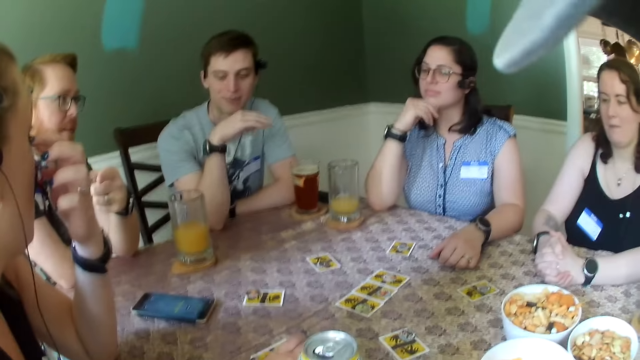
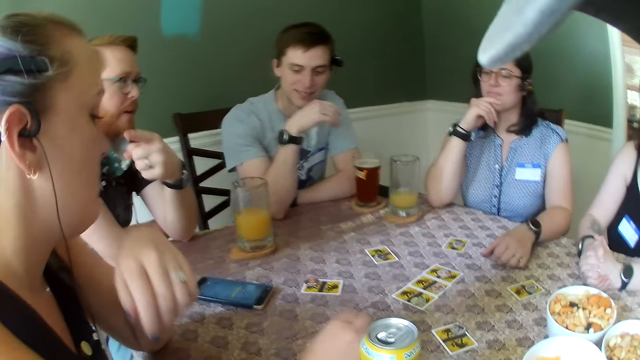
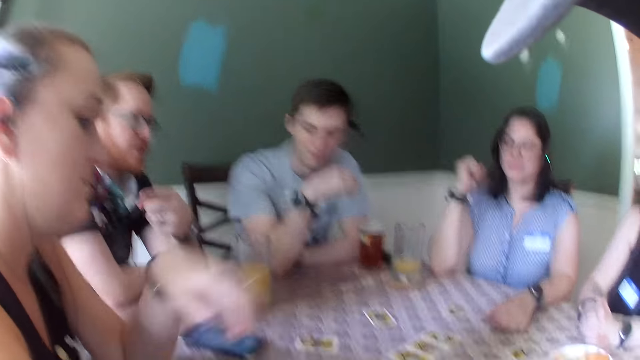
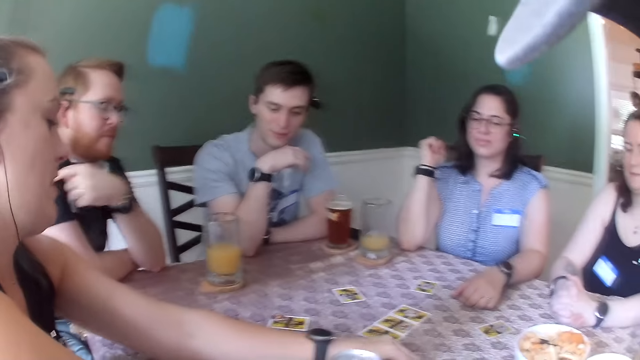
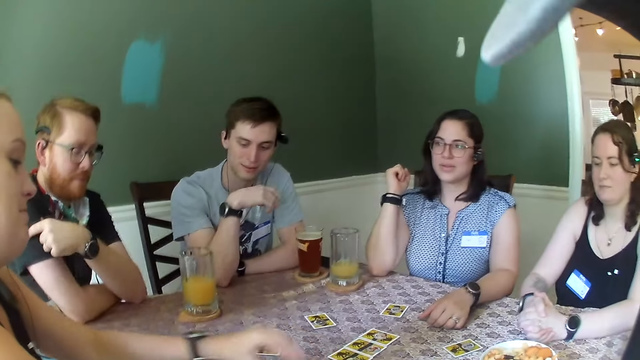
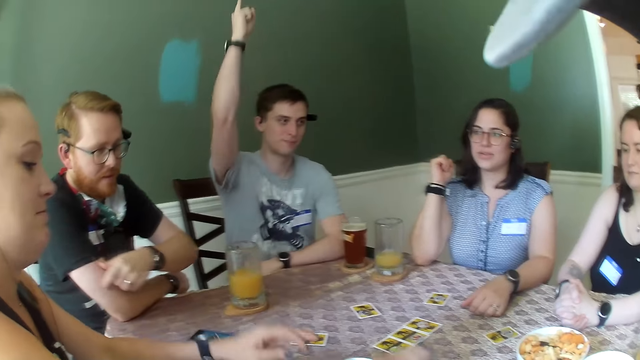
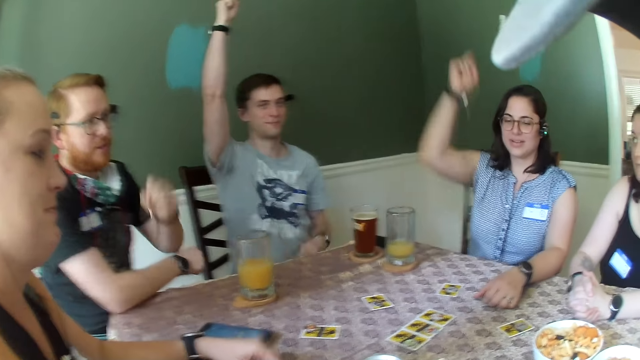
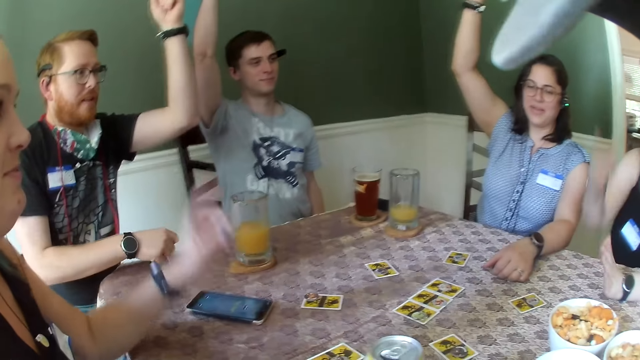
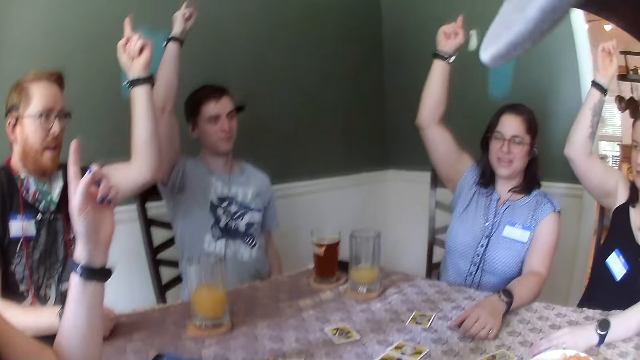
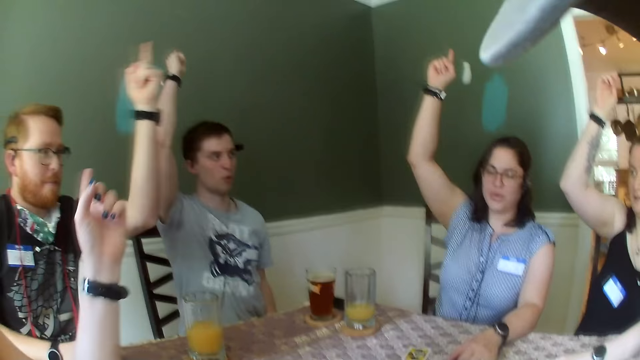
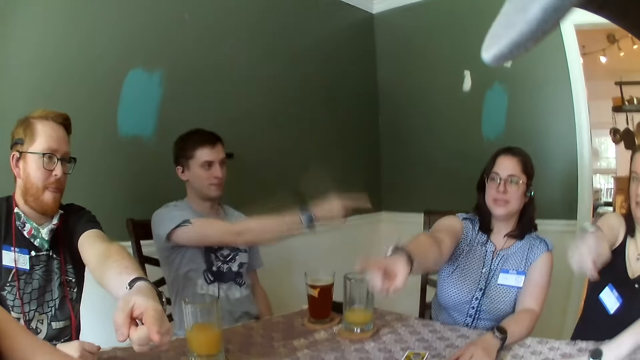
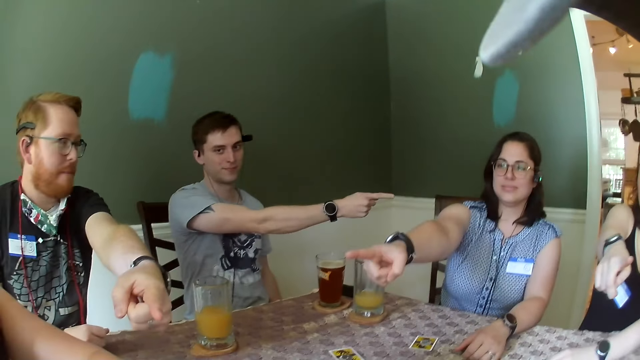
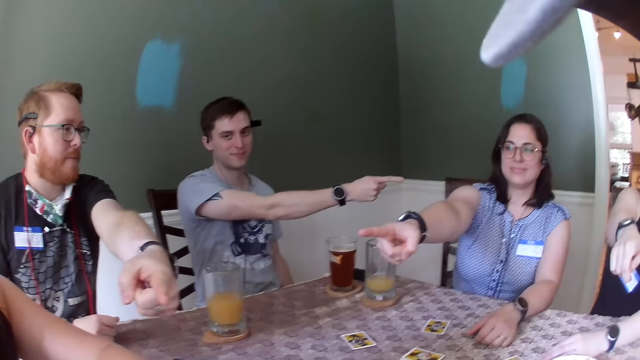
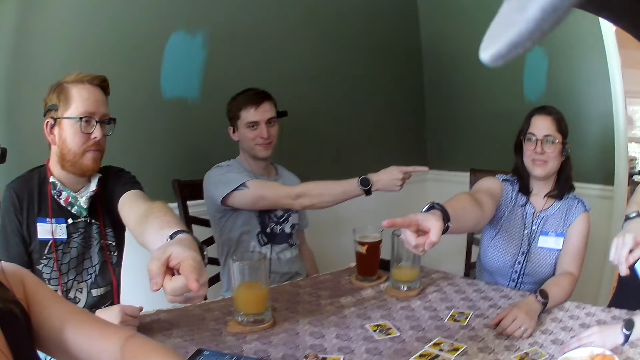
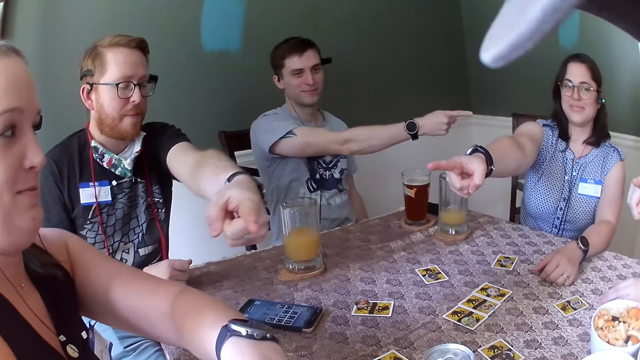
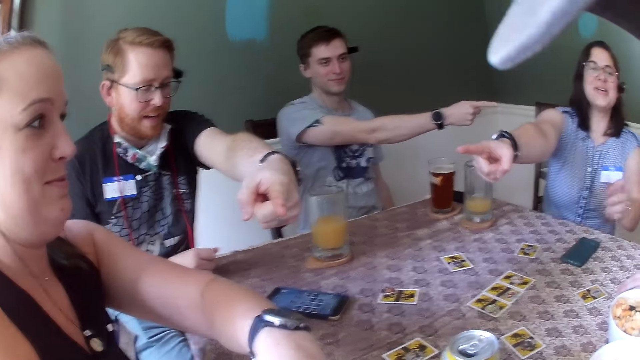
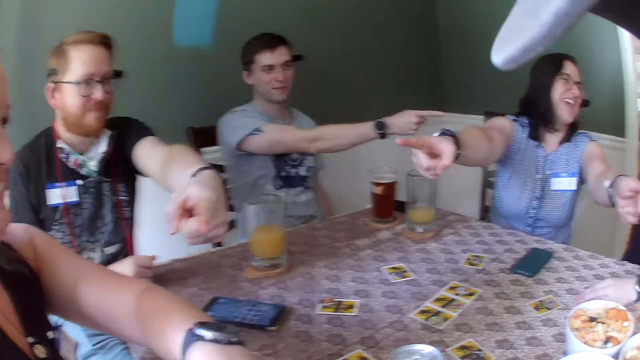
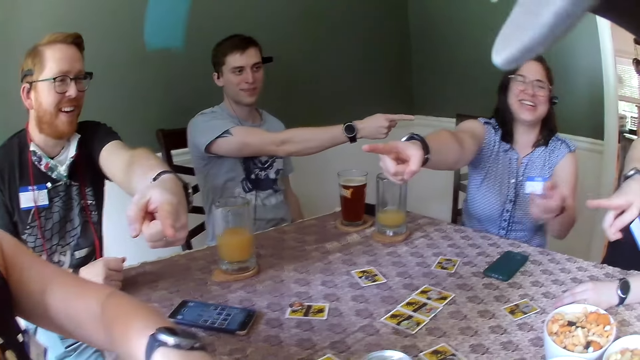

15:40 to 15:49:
A man interacts with the camera wearer. A woman moves a card on the table. Another man lifts his right hand up. Another woman lifts her left hand up. The first man lifts his left hand up. The first woman lifts her left hand up. A third woman lifts her right hand up and points to the camera wearer with her right hand. The second woman points to the first woman with her right hand. The second man points to the second woman with his right hand. The first man points to the camera wearer with his left hand. The men and the women move hands.

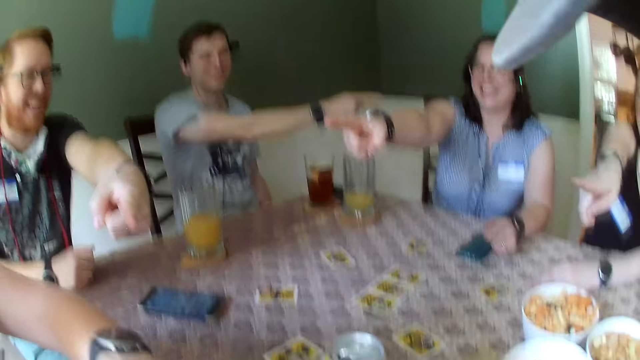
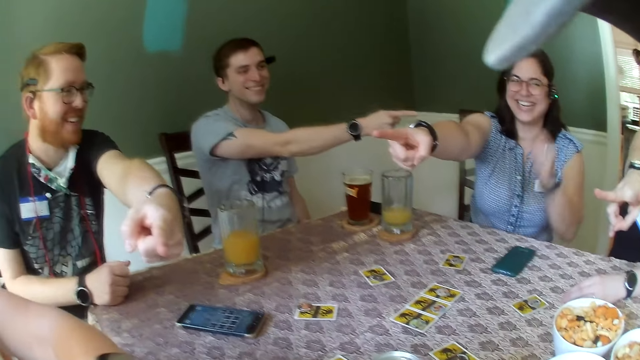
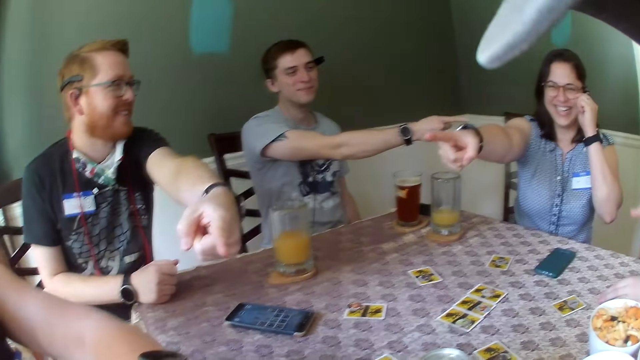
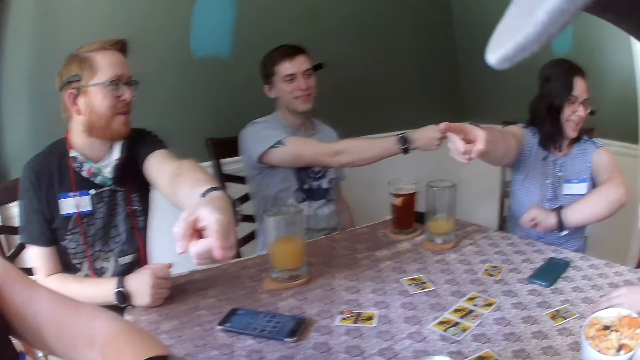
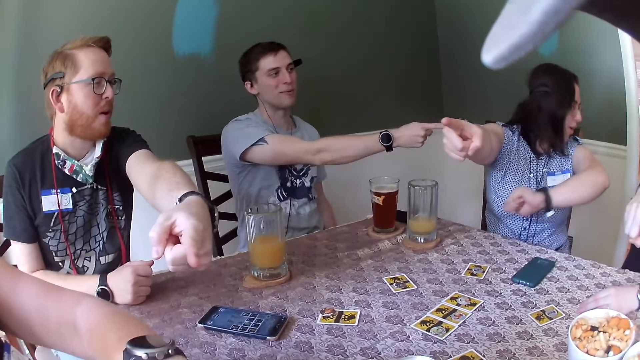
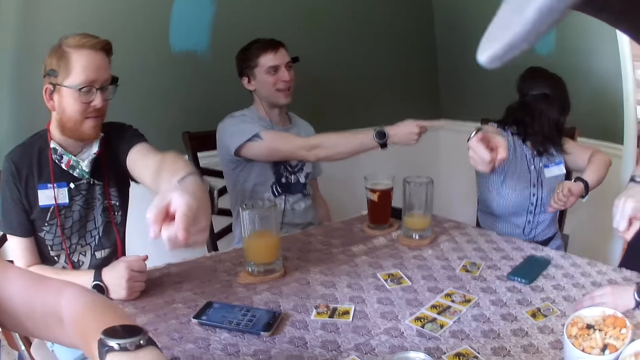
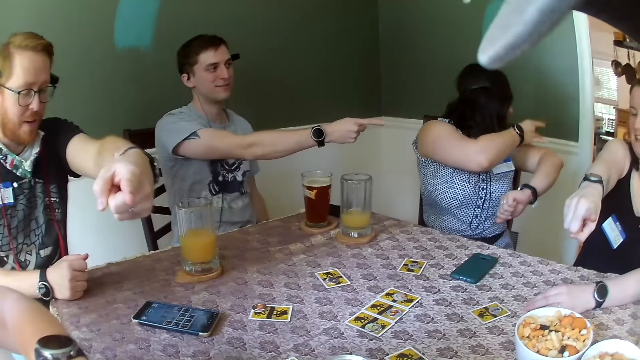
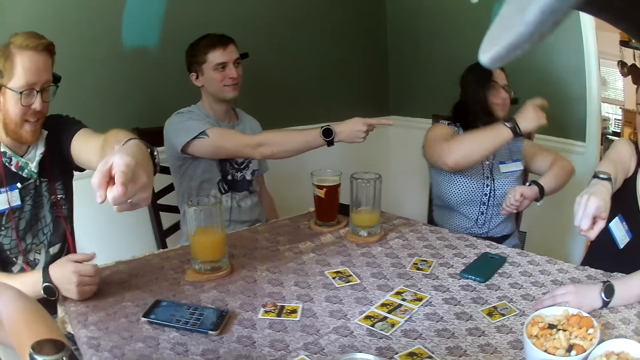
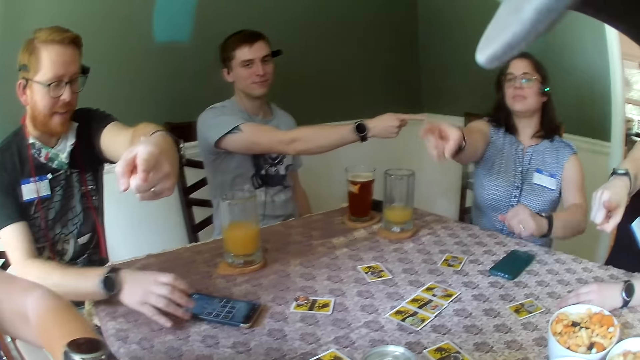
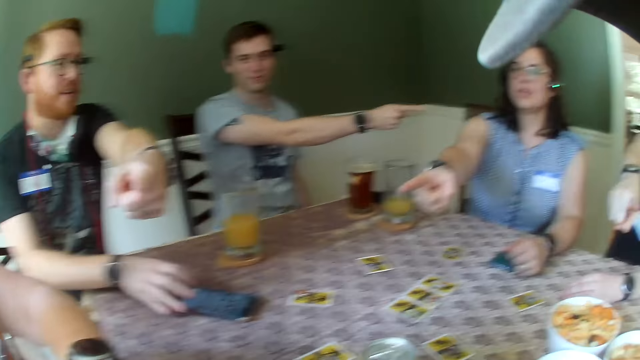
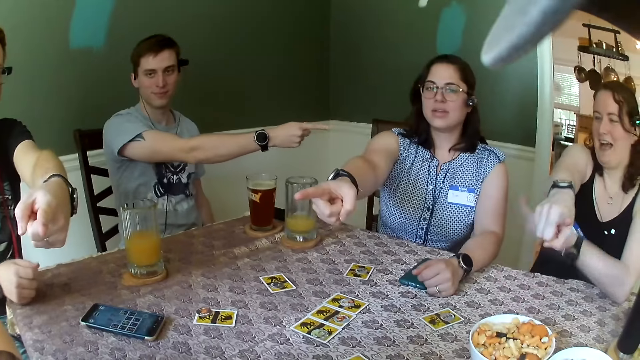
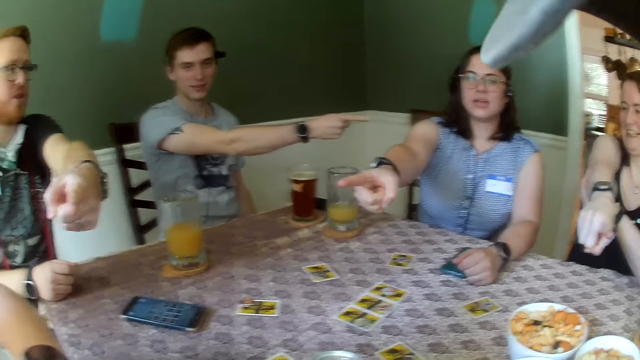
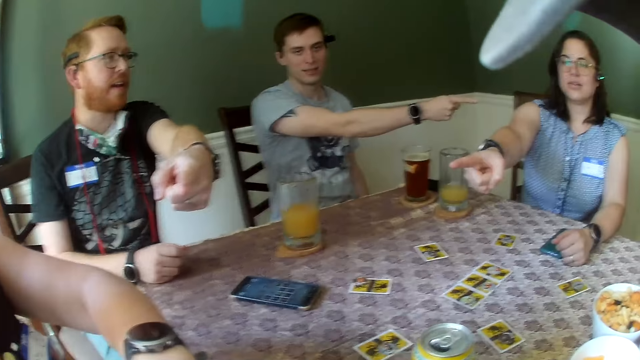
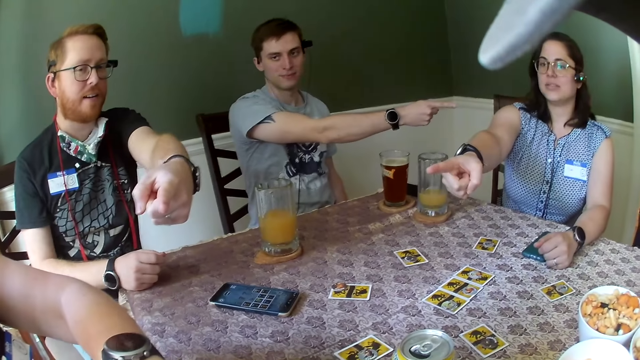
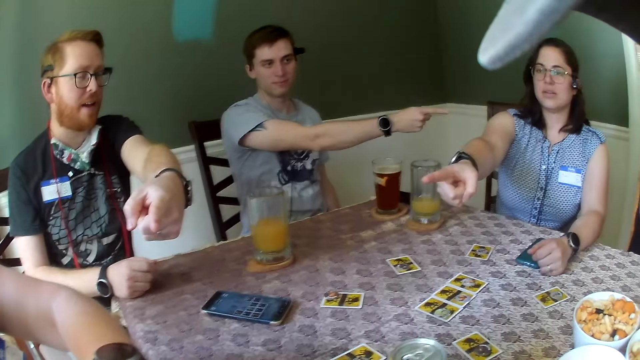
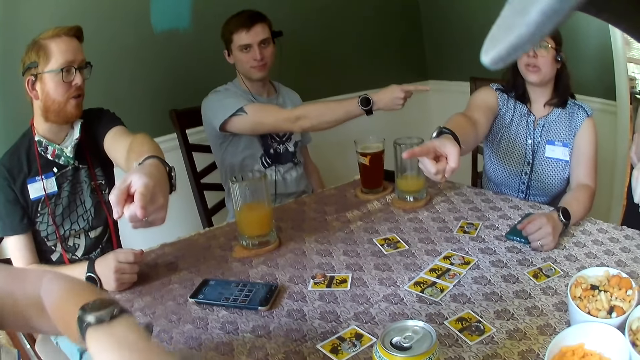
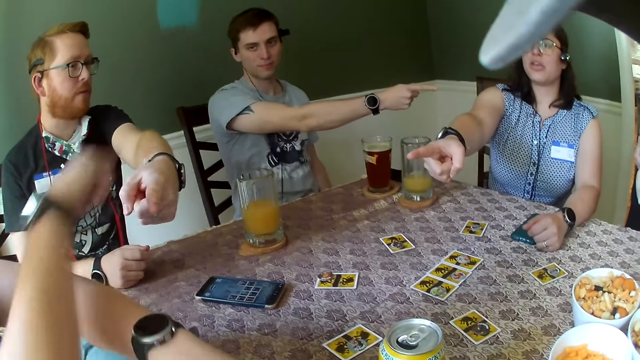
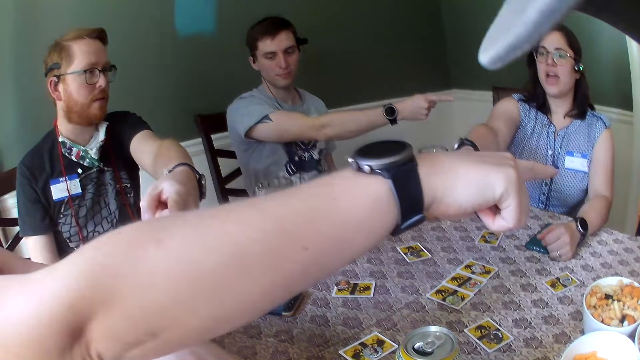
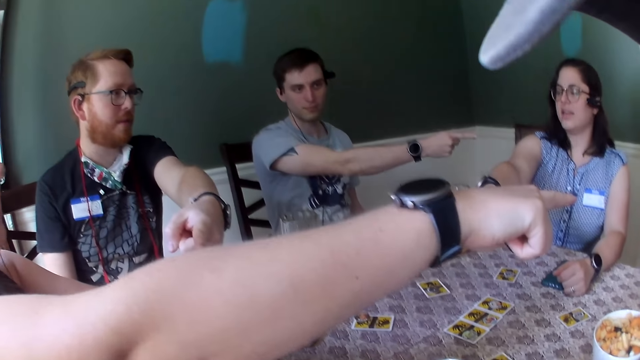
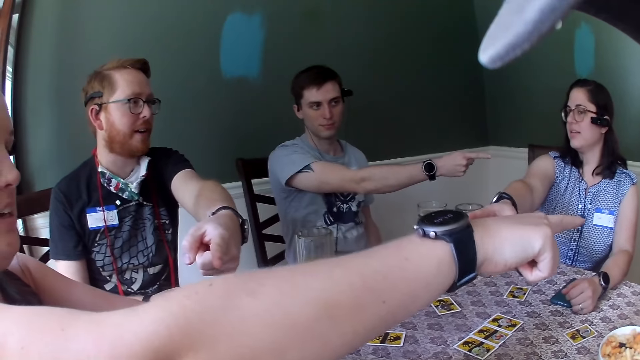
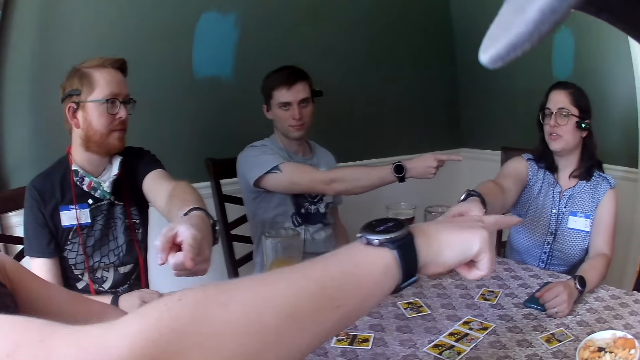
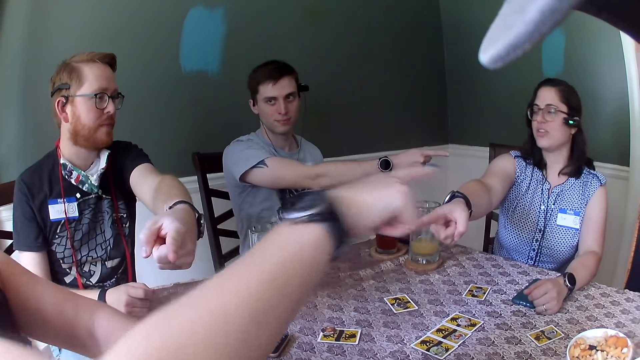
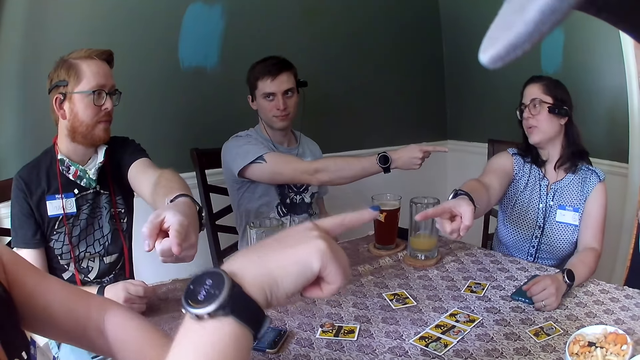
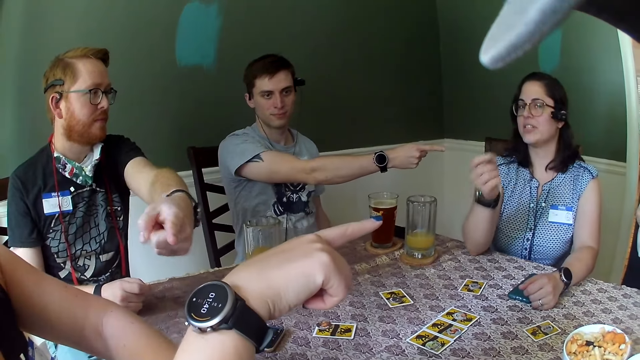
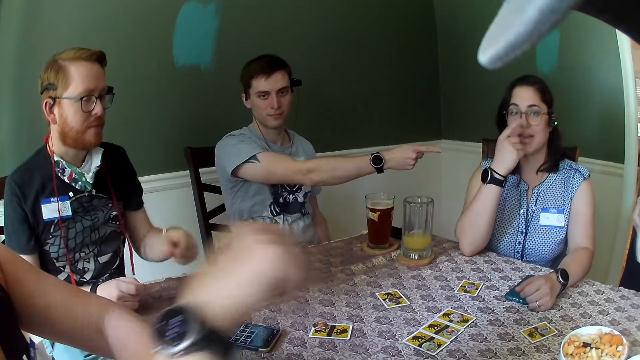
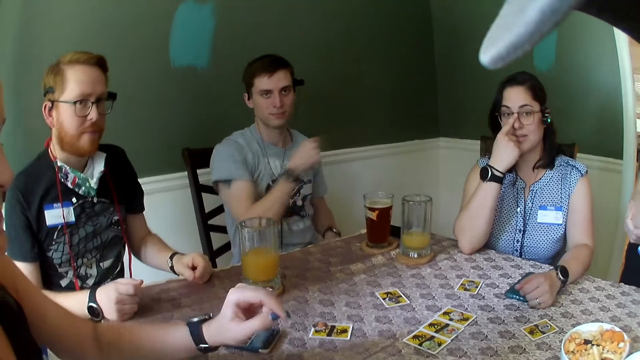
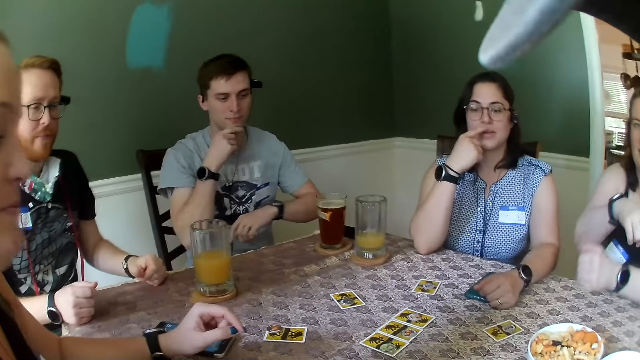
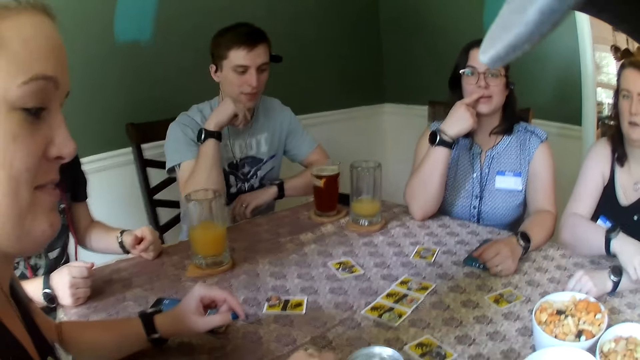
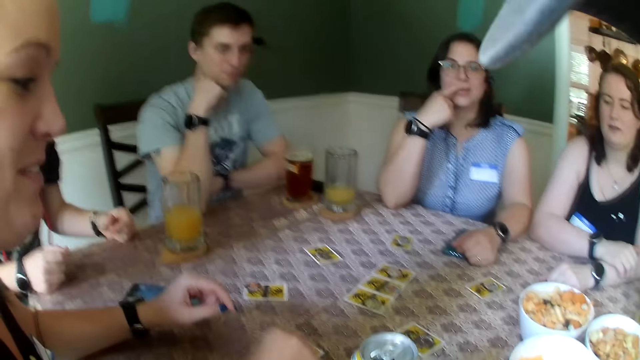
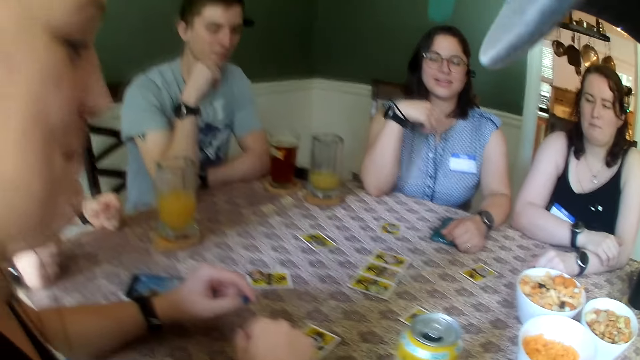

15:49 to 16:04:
A woman looks around. A man touches a phone. Another woman points to a third woman with her right hand. The man drops his left hand on the table. The second woman drops her right hand. Another man drops his right hand on the table. The first woman touches her eyeglasses with her right hand. The men and the women move hands and drop hands.
